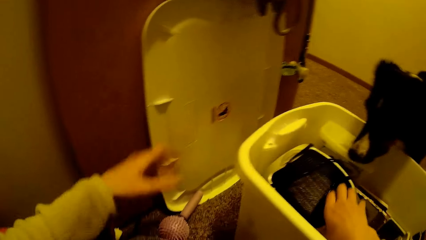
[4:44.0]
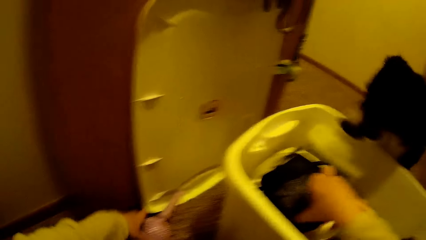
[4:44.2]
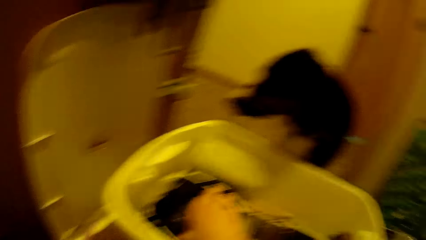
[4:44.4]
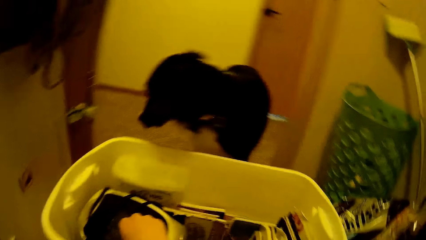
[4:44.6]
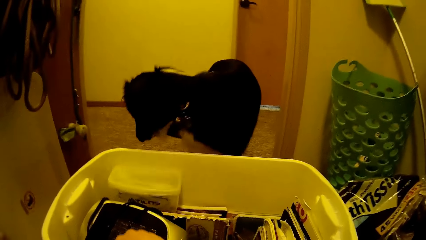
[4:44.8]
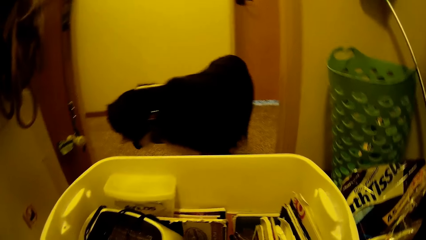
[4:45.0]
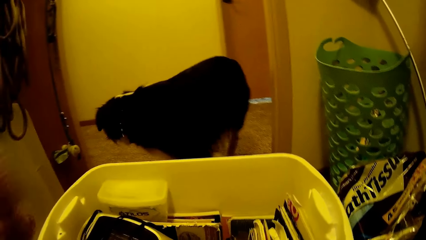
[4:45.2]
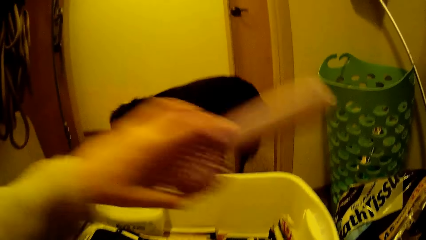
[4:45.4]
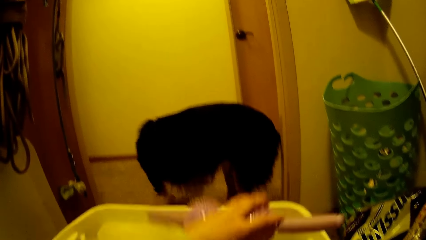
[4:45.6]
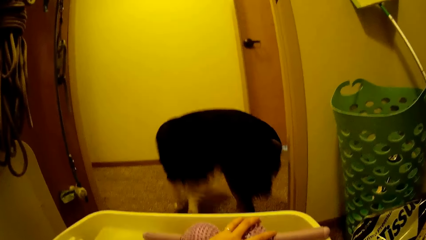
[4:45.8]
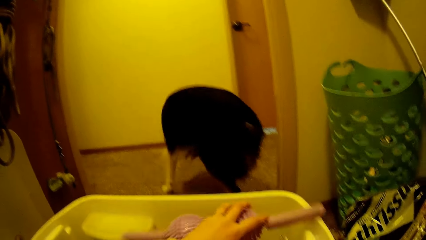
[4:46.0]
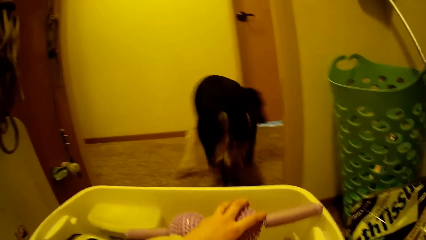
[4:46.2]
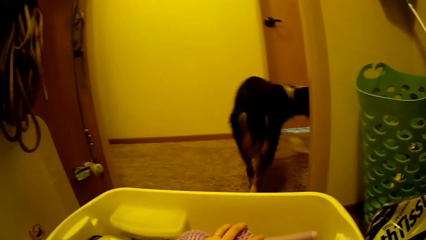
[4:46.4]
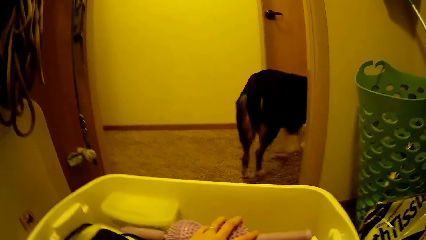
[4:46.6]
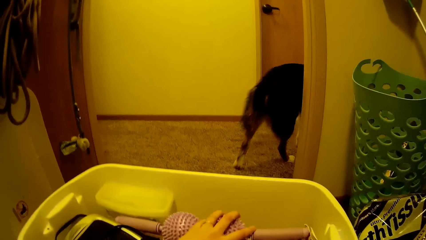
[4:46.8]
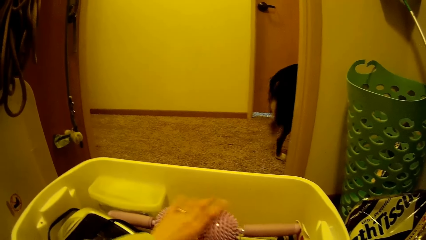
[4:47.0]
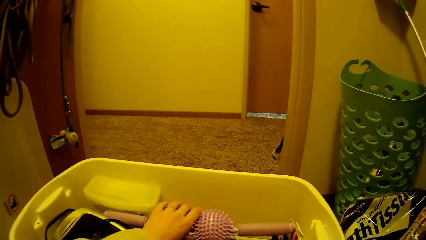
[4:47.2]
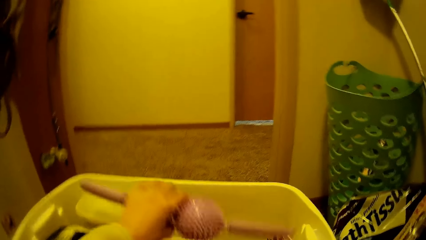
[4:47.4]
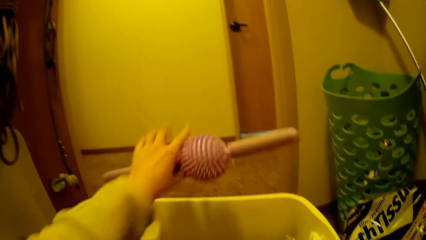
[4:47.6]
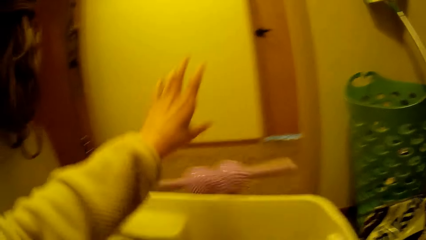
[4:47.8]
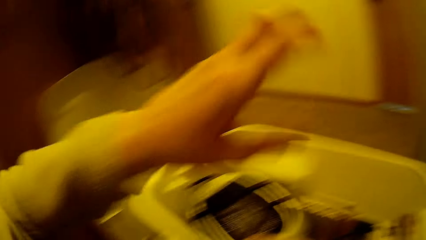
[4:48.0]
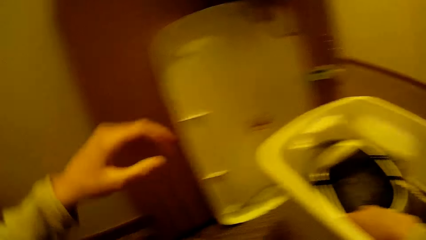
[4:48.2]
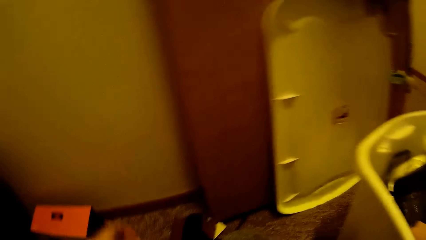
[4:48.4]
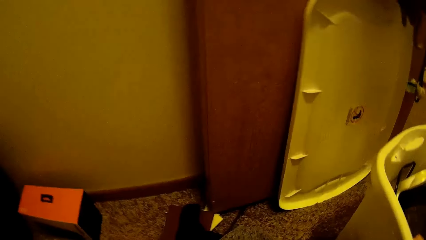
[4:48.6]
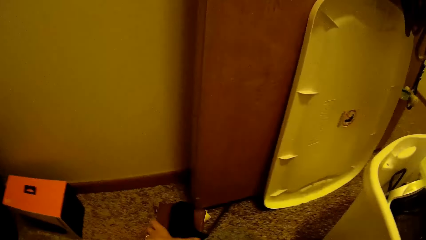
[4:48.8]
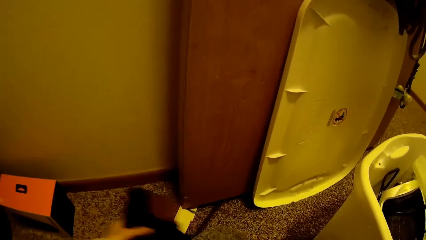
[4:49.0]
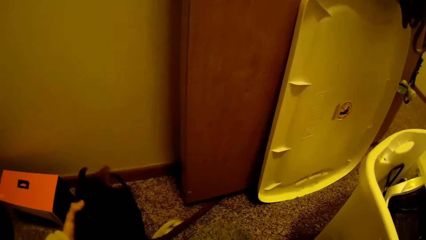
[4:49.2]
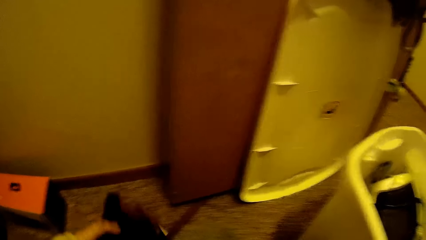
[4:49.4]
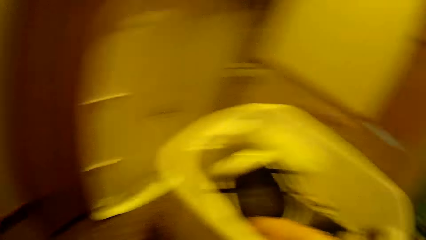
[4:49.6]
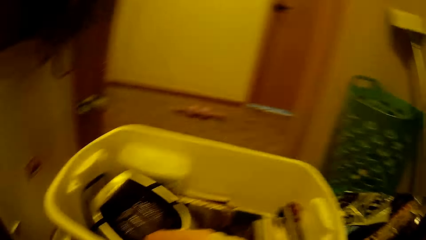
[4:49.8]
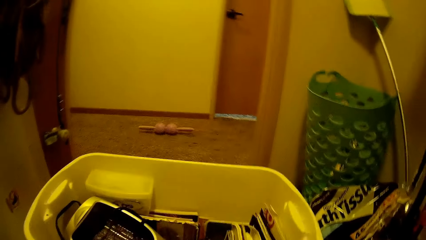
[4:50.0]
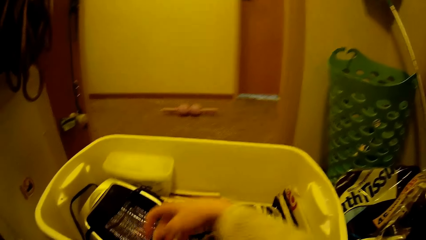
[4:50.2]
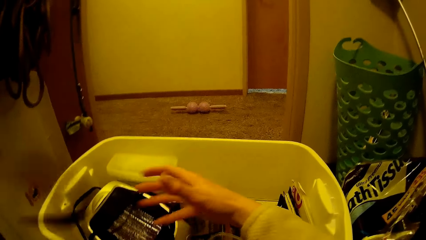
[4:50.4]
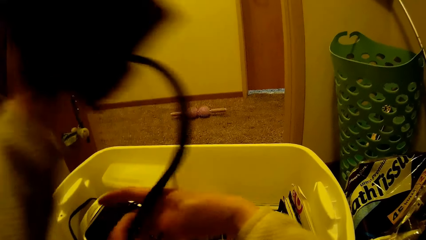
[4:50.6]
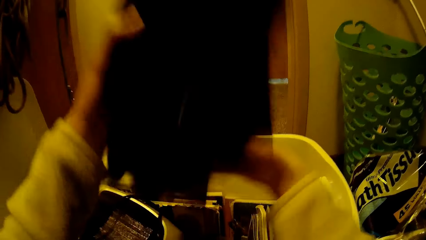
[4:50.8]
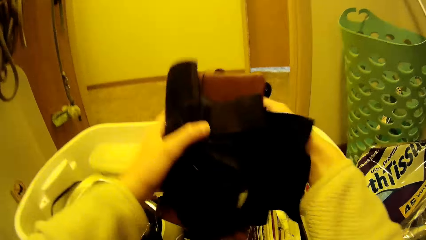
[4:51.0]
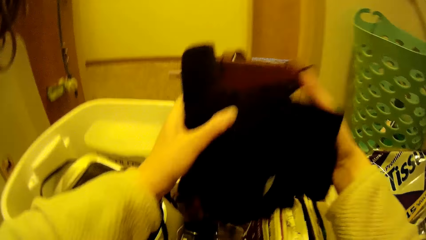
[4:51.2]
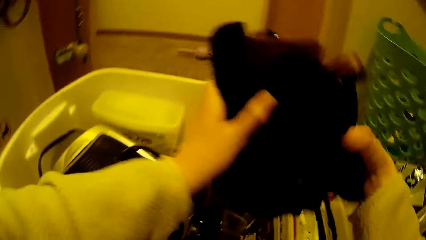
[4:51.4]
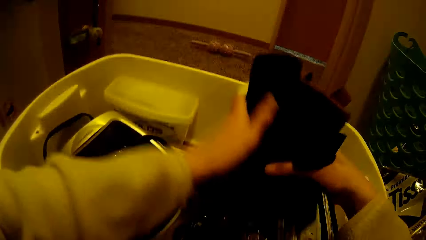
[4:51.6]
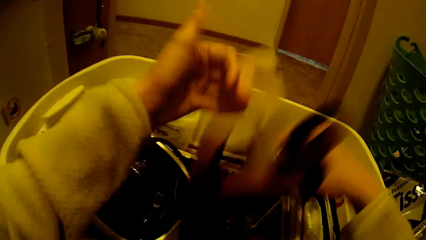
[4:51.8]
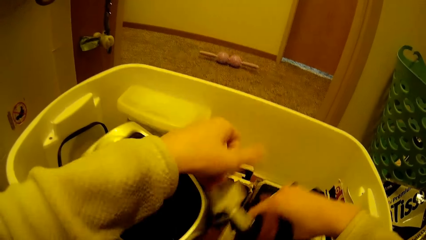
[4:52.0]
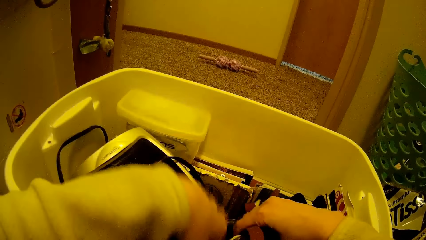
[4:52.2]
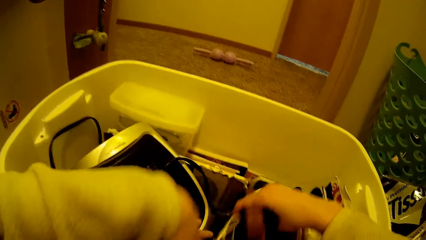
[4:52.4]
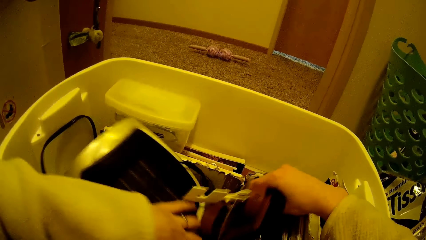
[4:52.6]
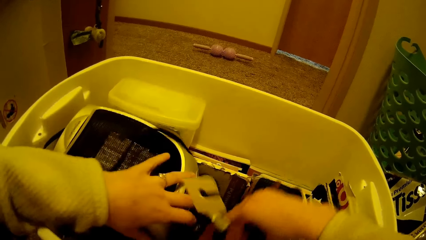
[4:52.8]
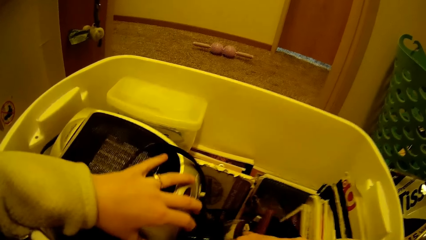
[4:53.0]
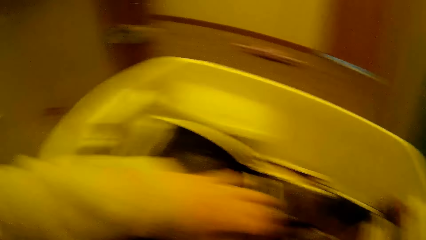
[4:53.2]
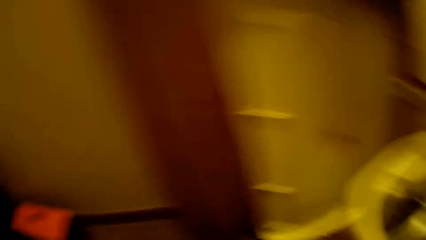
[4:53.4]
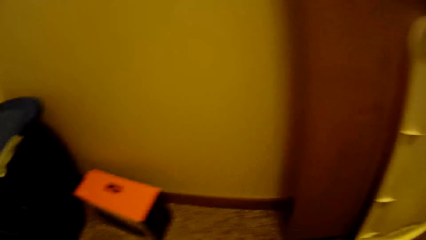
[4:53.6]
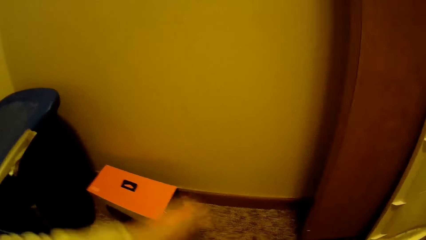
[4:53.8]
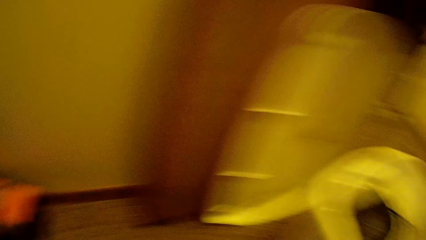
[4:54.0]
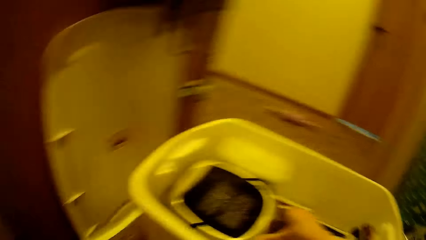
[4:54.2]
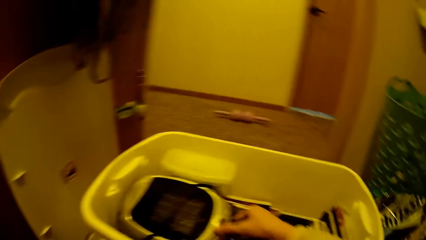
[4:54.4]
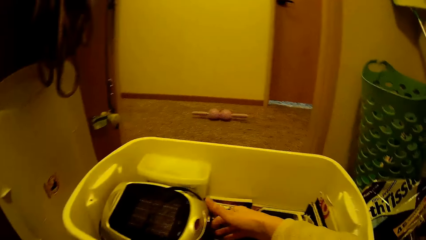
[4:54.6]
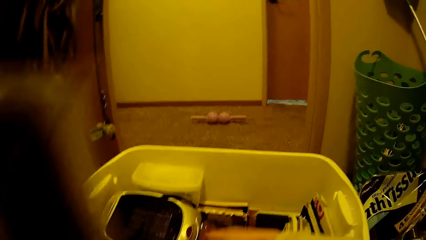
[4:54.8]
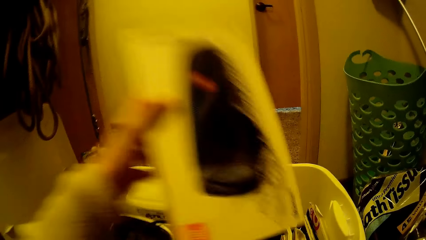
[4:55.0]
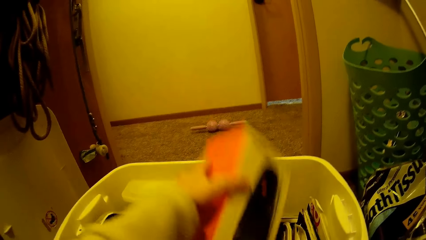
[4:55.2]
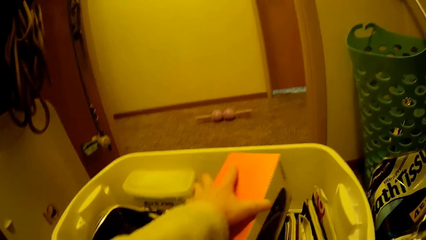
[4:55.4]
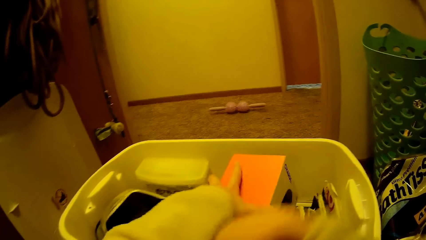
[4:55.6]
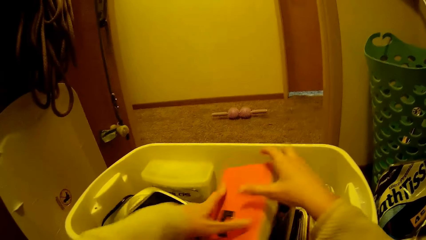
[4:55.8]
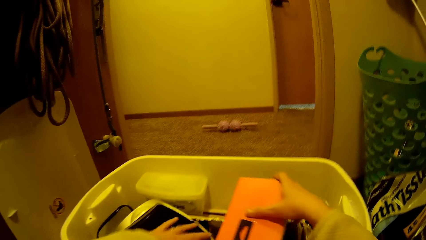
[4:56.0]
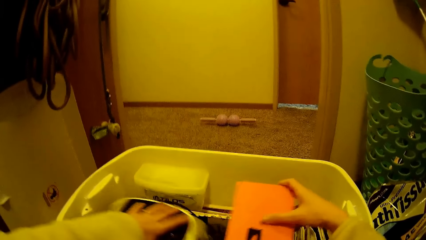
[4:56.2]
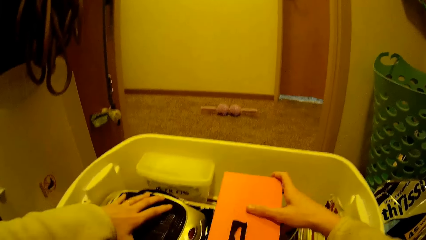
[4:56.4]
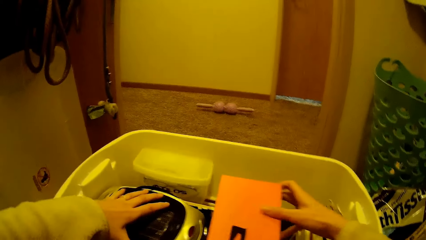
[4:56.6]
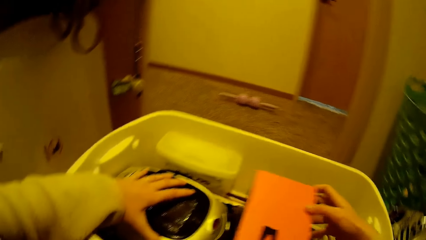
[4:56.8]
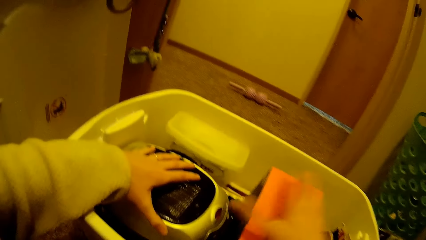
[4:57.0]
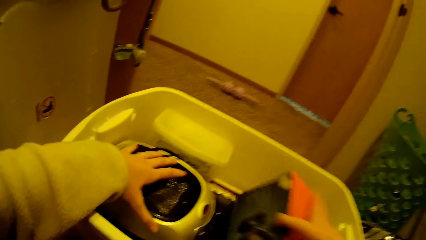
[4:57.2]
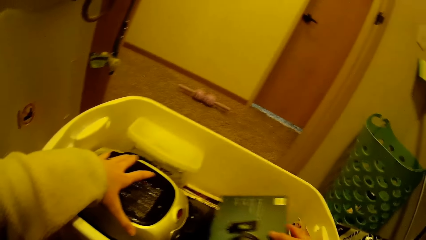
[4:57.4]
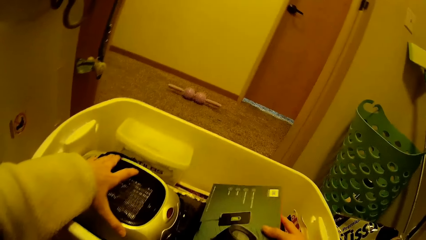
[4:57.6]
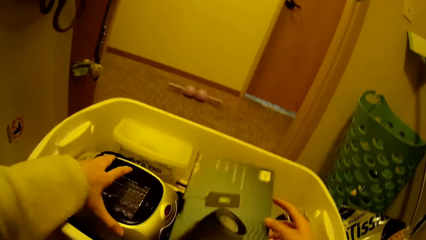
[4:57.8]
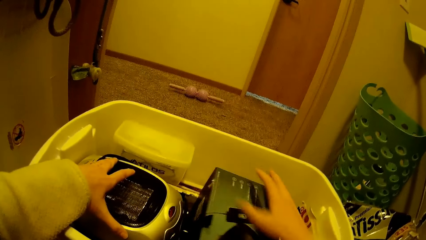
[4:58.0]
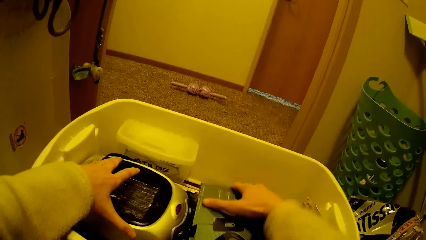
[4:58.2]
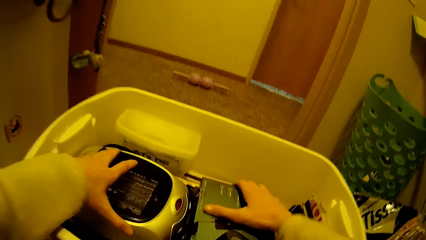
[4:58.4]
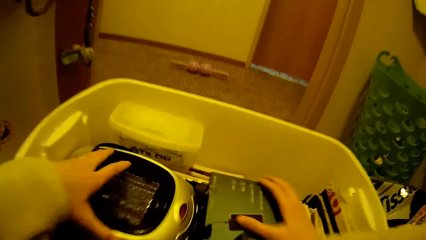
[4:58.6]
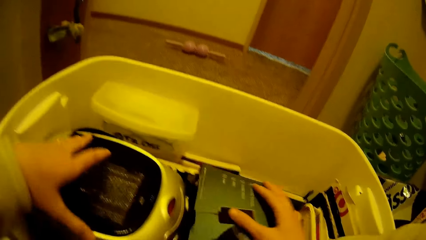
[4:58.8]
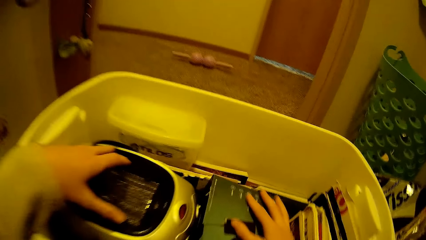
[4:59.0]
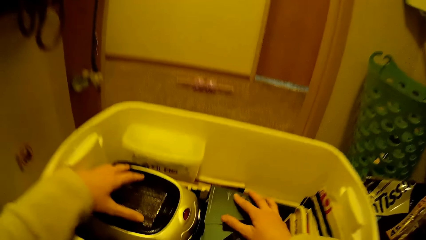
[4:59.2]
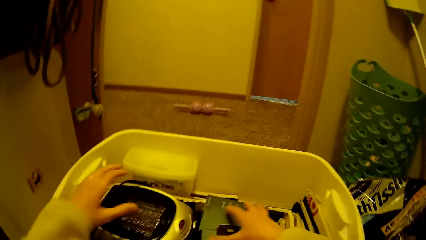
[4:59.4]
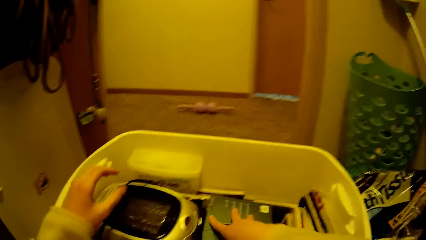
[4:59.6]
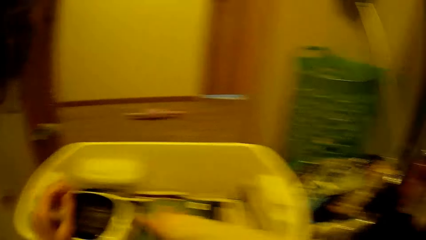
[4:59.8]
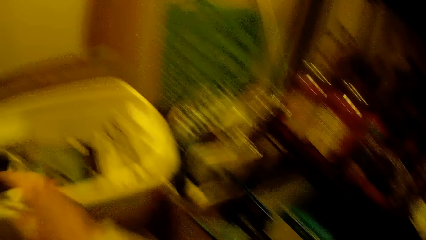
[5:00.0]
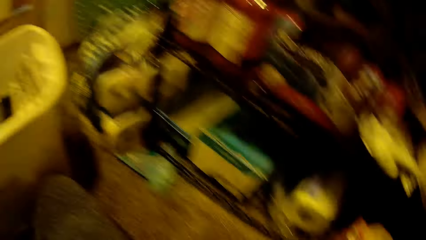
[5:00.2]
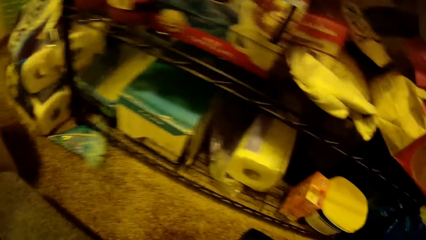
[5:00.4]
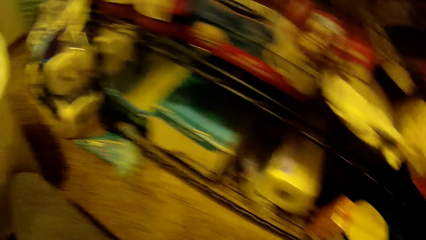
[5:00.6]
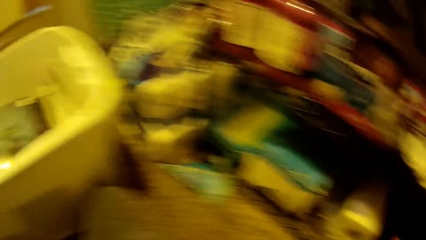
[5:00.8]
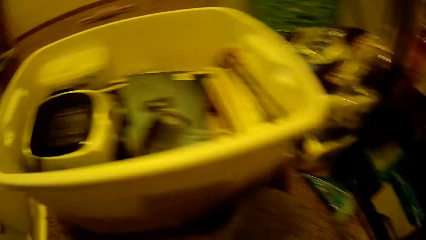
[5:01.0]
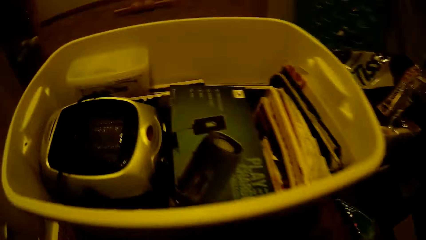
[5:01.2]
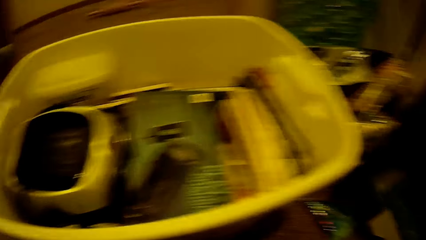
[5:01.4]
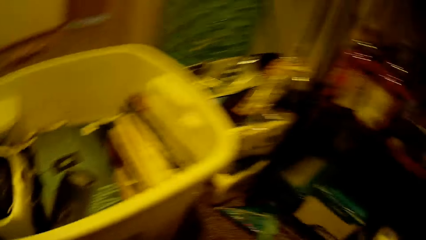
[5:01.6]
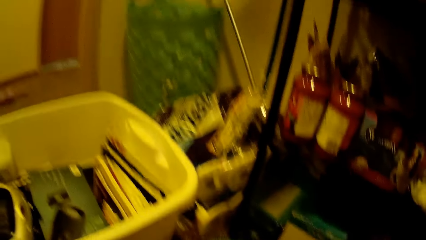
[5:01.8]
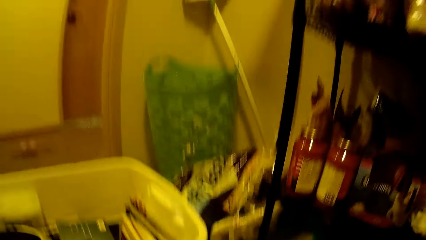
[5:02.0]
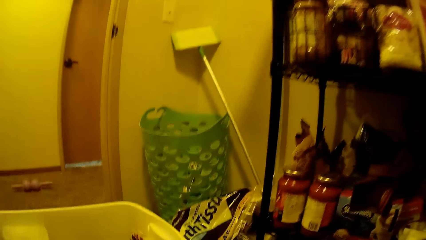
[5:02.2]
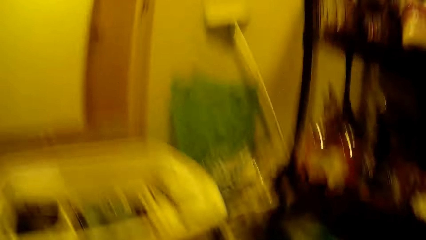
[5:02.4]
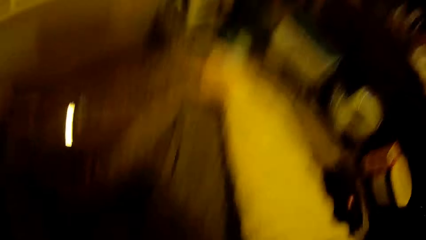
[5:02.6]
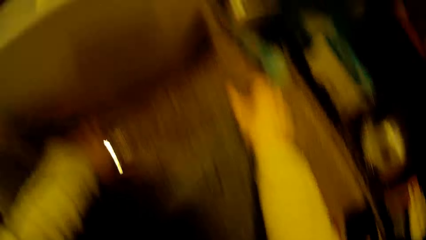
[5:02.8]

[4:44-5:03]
The camera wearer picks up a toy on the floor. She drops a back rubber massager into the container with her left hand. The dog walks towards a passage. The camera wearer moves the rubber massager from the container to the floor with her left hand. She moves belts from the floor into the container with her hands. She moves a box pack from the floor into the container with her left hand. She arranges the container with her hands.
